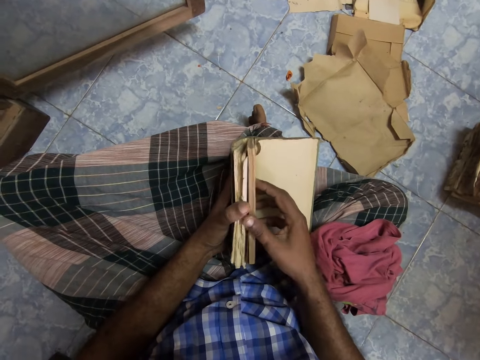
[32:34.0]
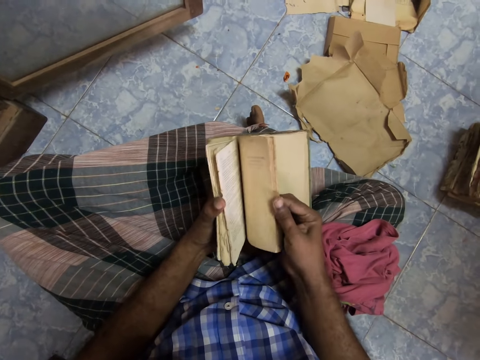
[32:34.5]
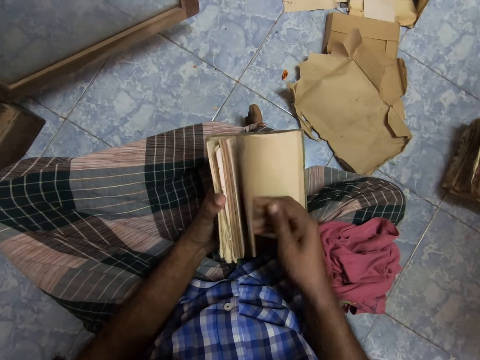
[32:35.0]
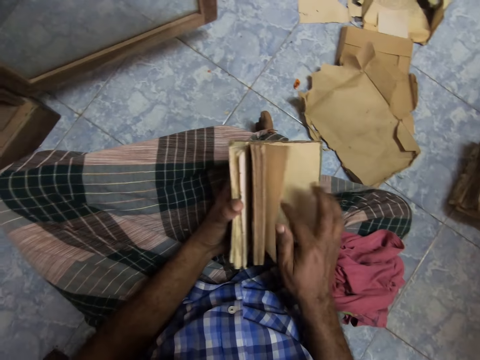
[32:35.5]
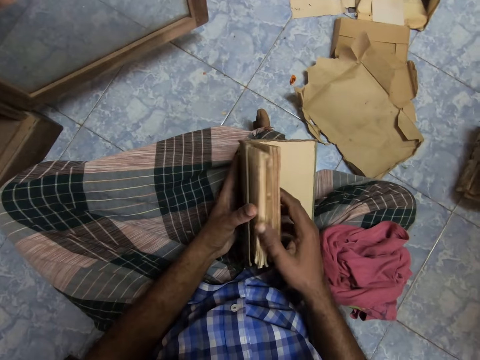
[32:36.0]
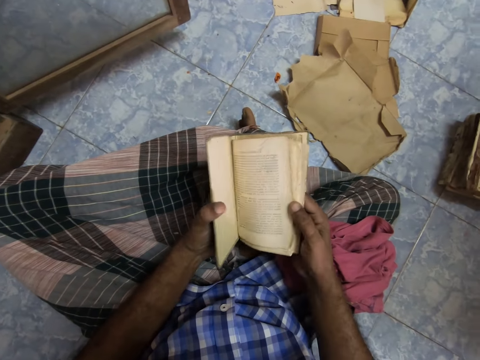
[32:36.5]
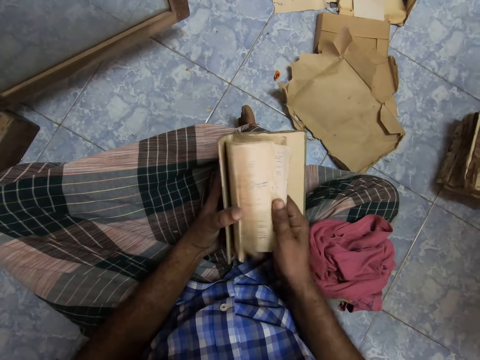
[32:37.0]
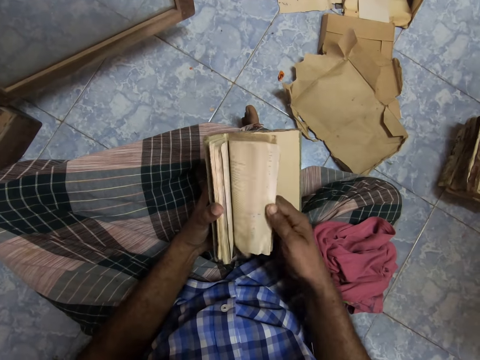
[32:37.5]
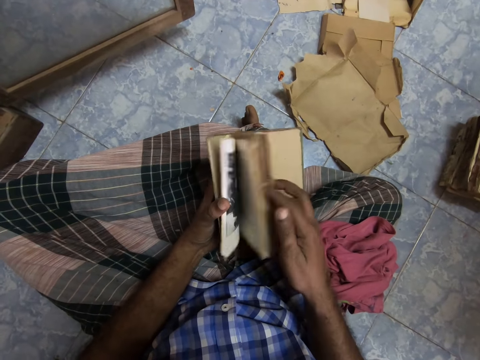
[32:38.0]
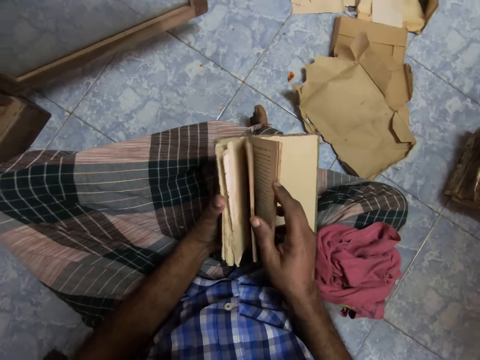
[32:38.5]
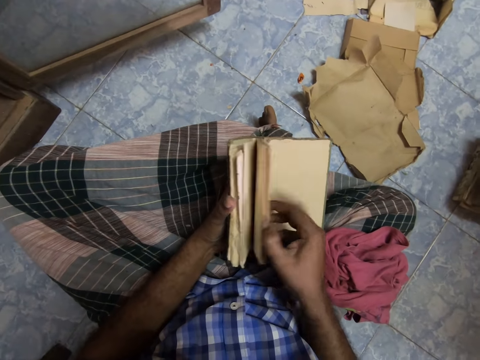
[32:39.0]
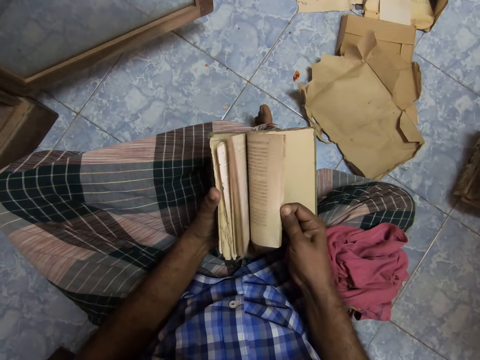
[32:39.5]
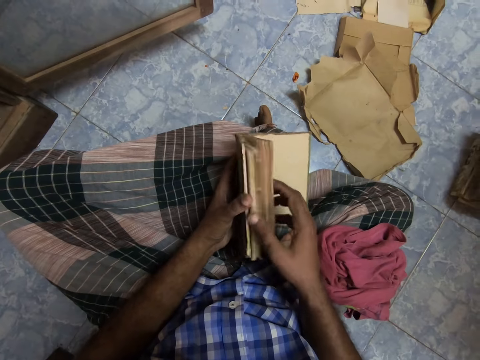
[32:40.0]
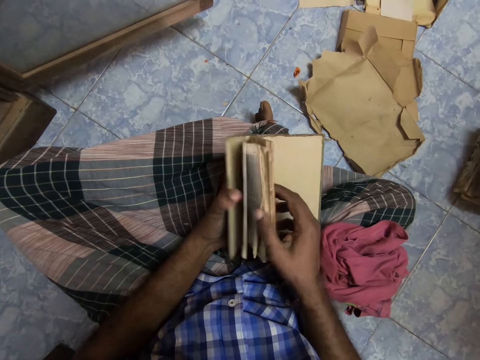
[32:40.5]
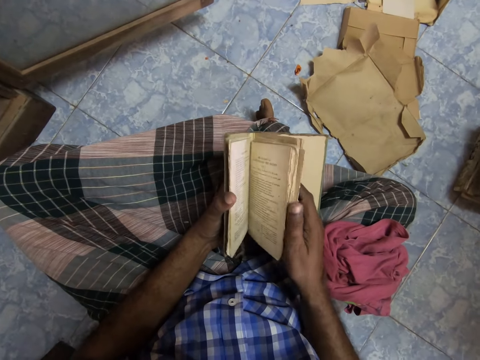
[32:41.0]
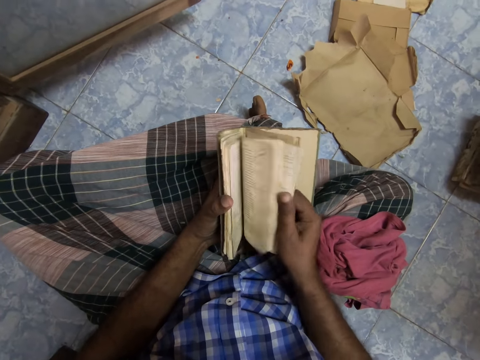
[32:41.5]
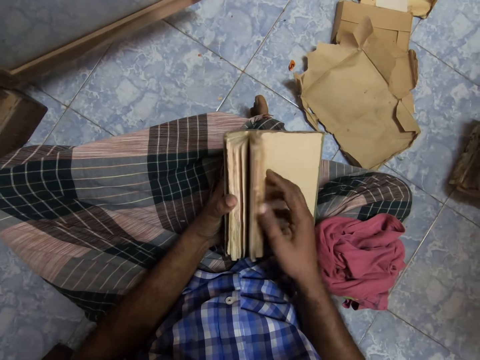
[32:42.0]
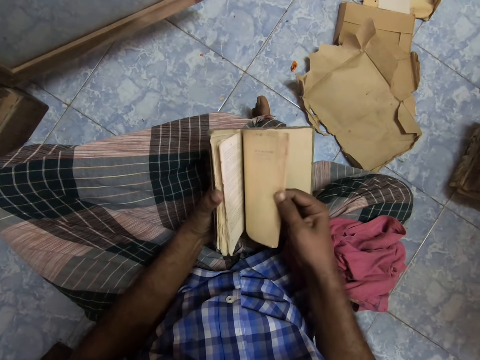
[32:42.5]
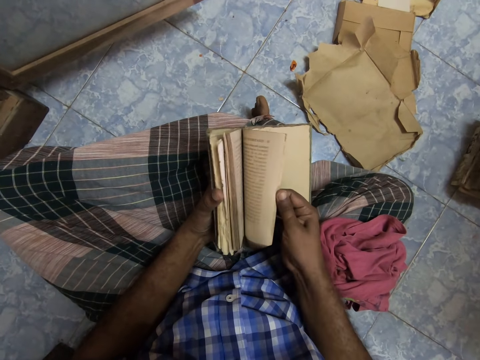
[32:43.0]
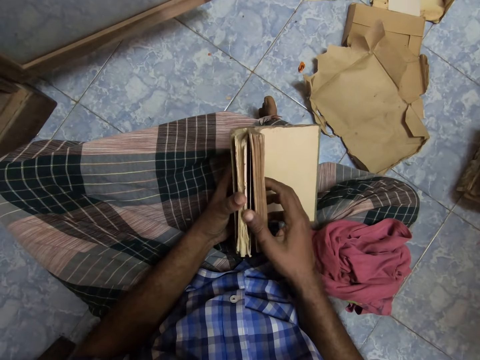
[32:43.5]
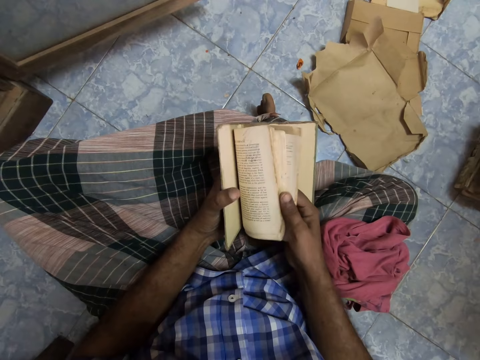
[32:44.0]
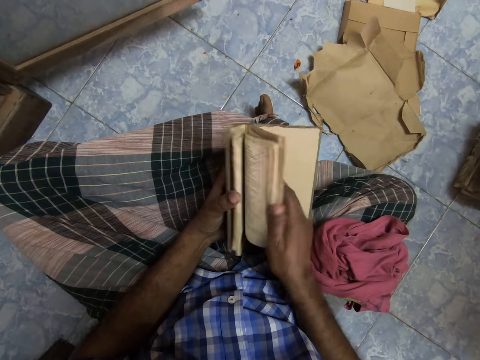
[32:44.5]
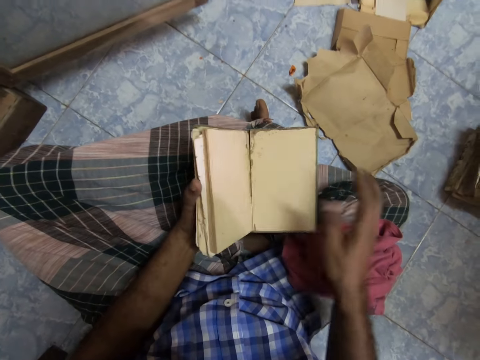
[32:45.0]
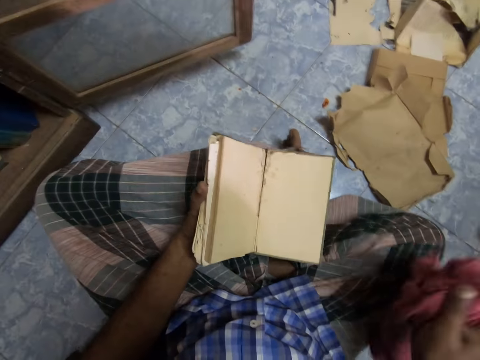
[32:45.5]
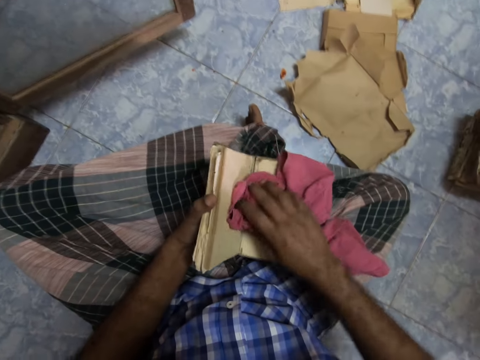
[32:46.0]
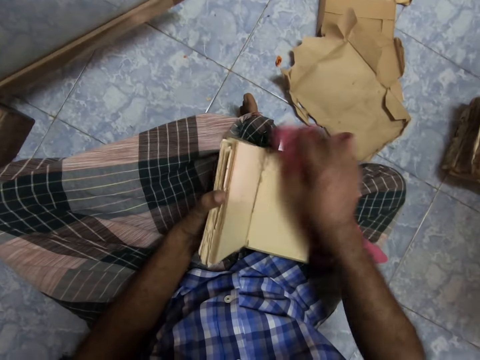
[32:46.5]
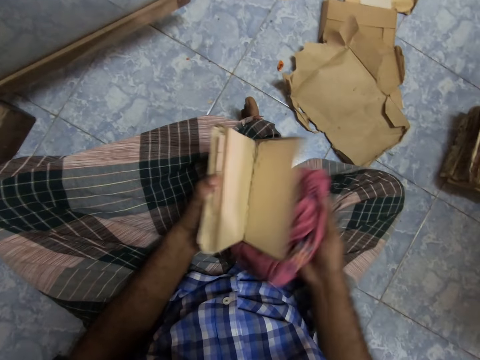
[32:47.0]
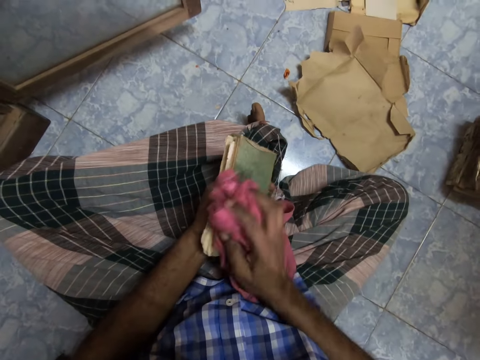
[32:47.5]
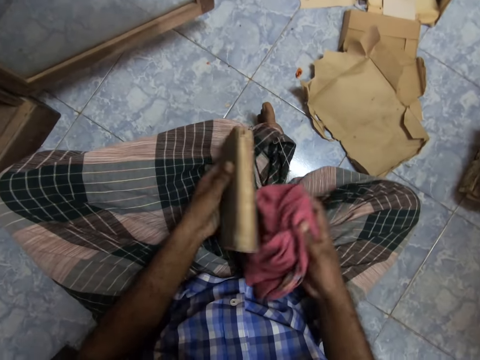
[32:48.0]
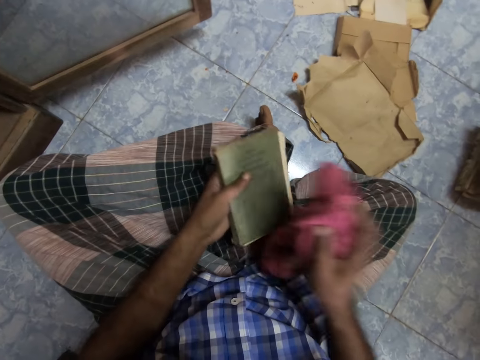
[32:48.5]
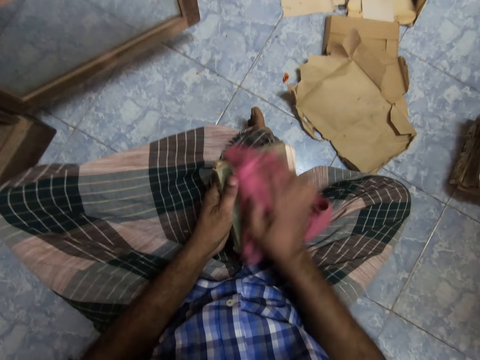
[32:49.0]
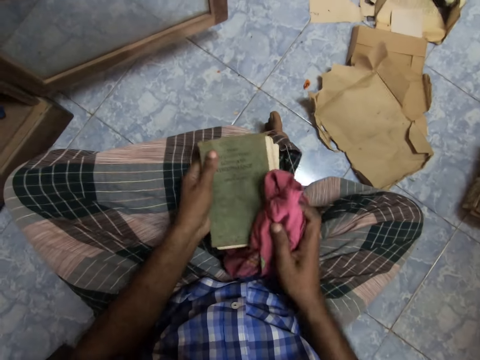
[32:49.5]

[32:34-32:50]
The camera wearer grabs the cloth. They wipe the book's cover with the piece of cloth.

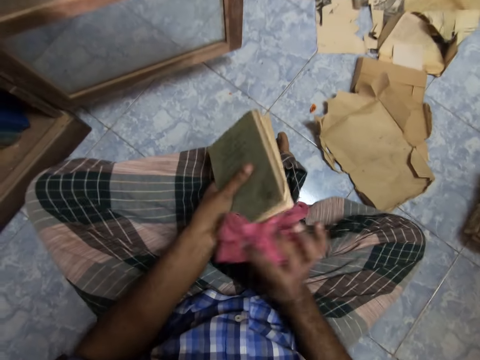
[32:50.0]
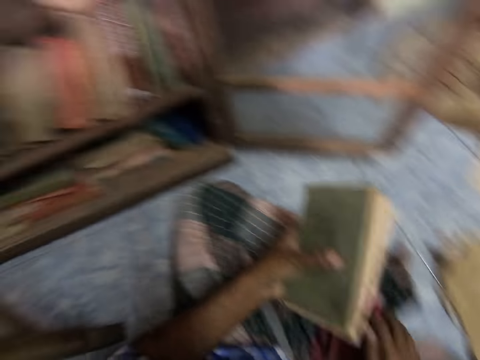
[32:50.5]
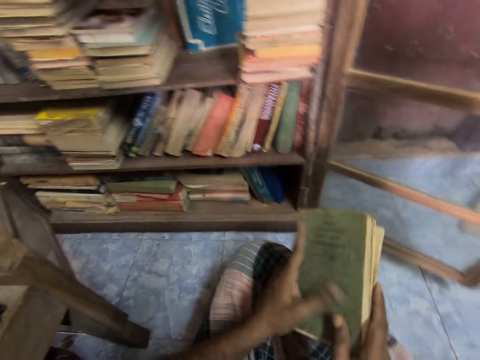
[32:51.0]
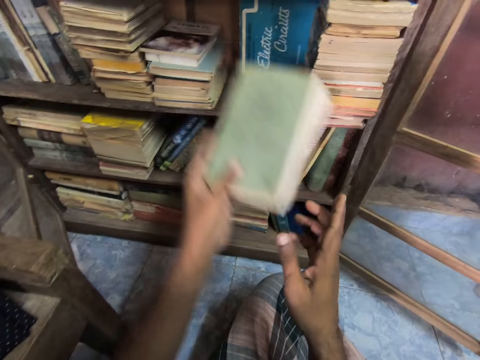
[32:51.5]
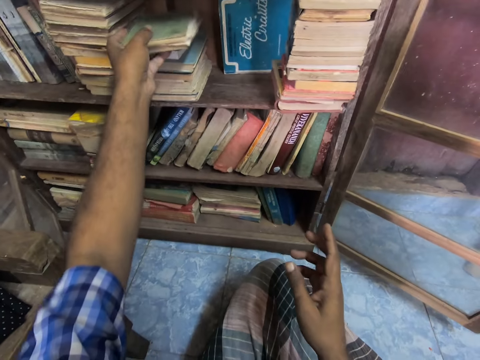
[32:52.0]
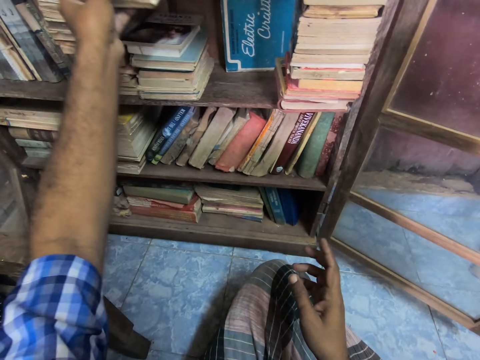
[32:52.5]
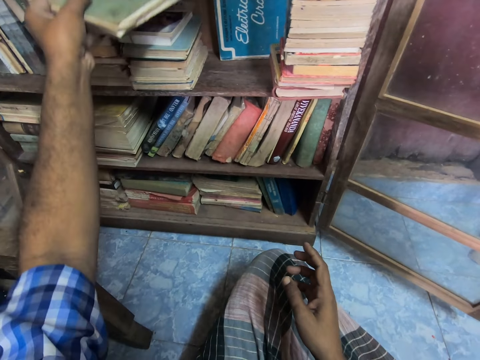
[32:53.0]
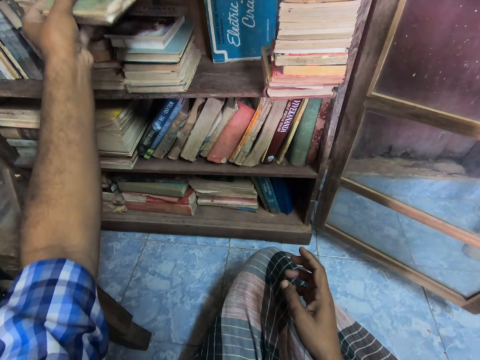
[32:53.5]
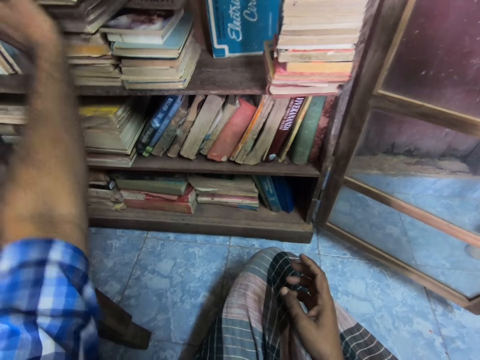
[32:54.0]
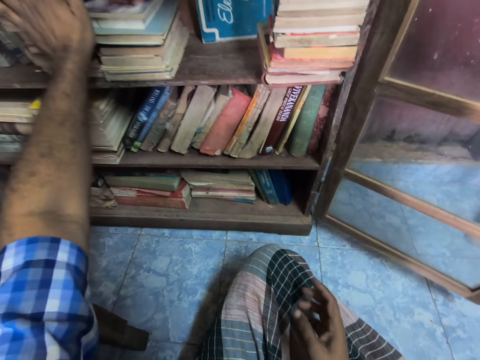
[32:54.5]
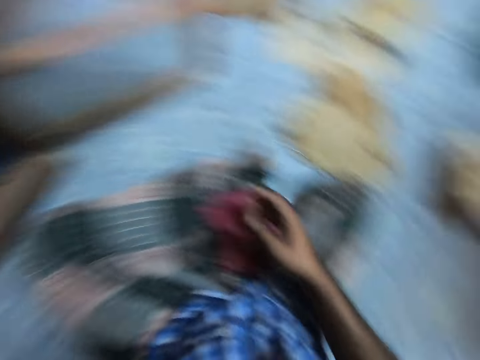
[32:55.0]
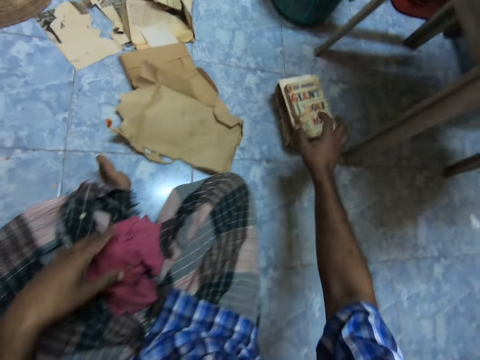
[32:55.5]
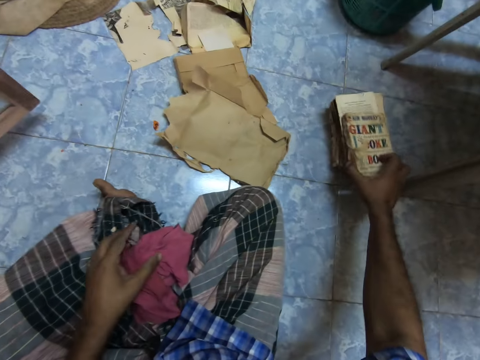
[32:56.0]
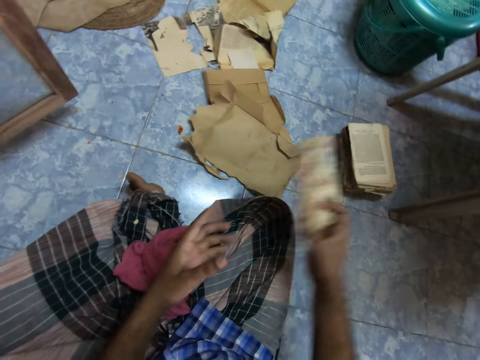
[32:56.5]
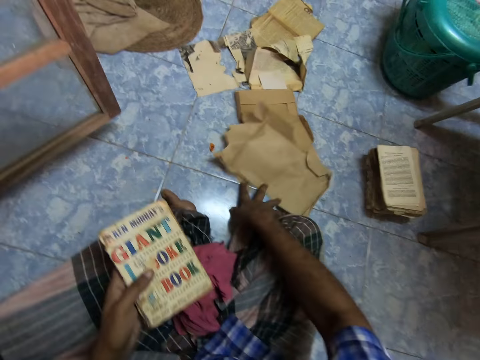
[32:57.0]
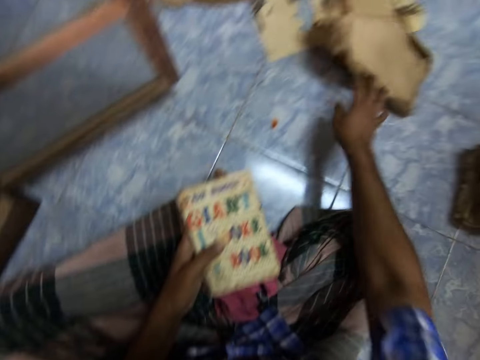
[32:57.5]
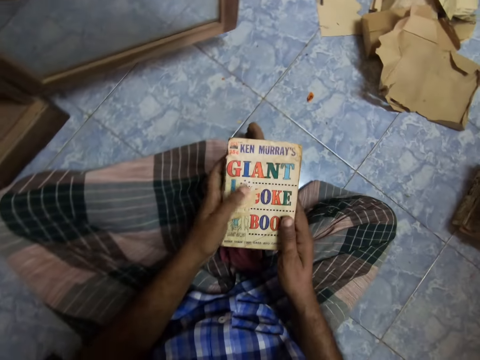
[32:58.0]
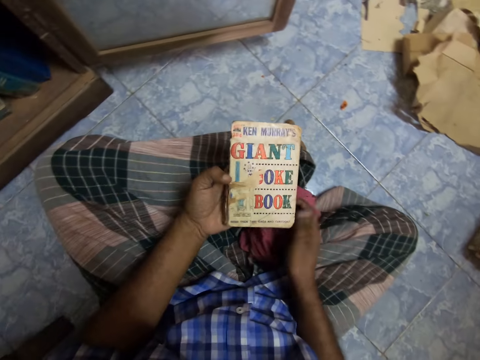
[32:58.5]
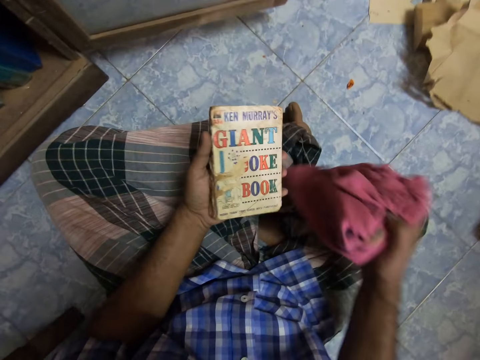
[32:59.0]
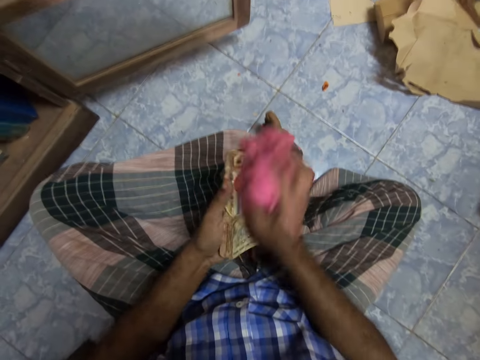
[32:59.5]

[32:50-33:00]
The camera wearer places the book on the bookshelf. They grab the book, move the book covers aside, grab a piece of cloth and wipe the book.
